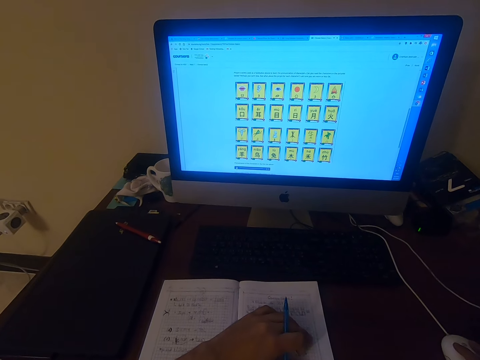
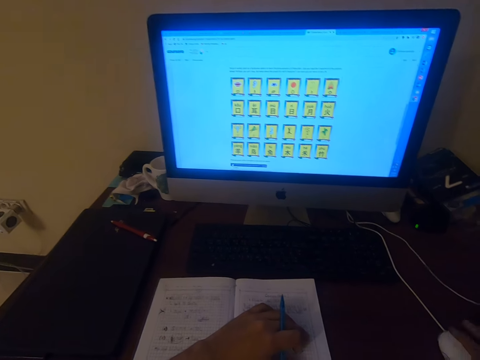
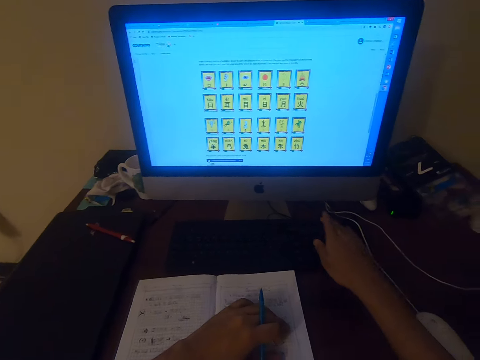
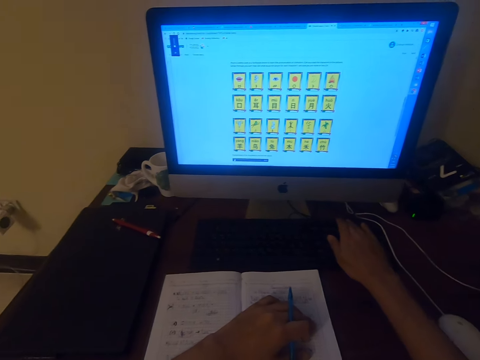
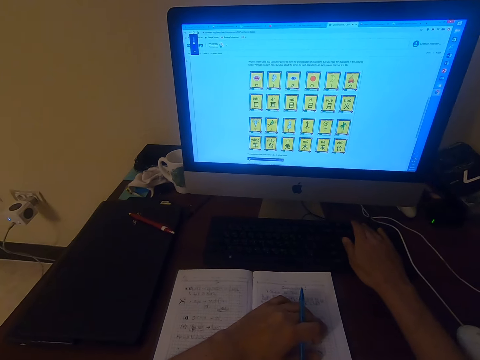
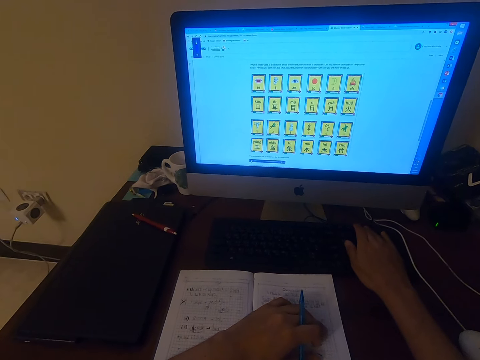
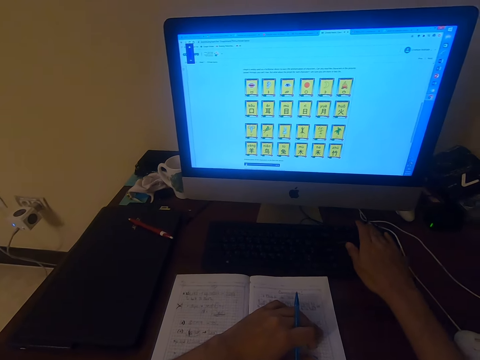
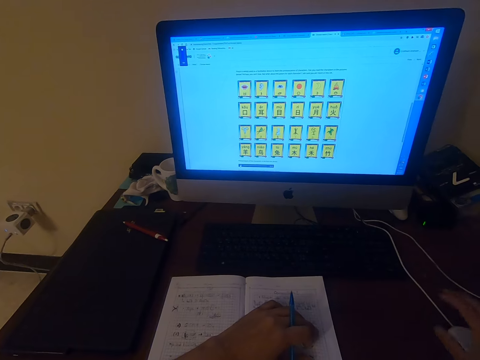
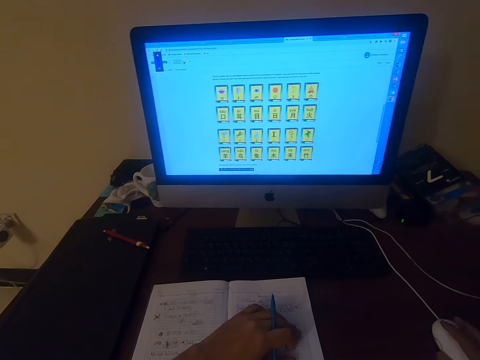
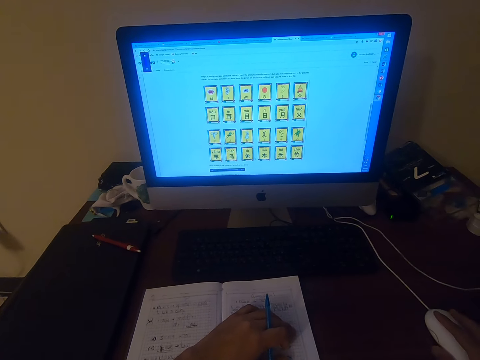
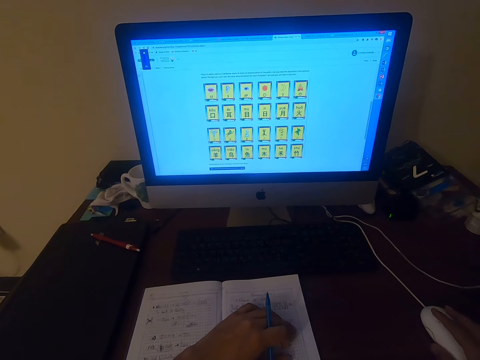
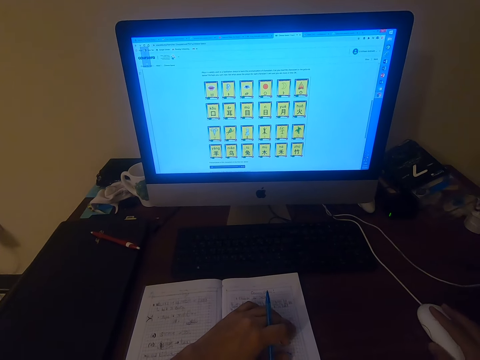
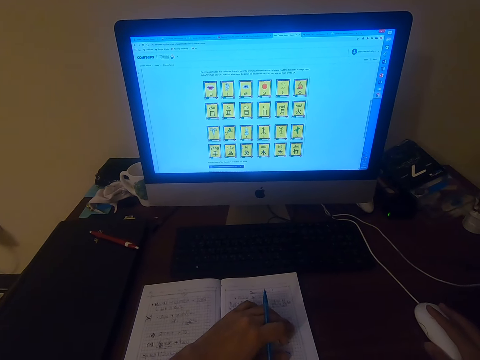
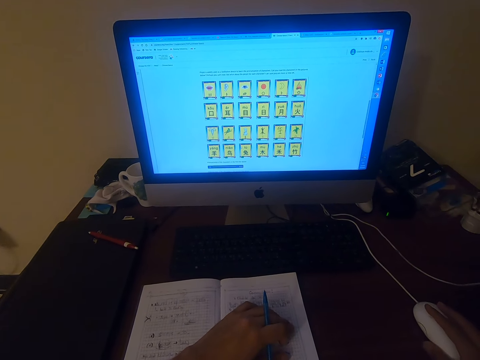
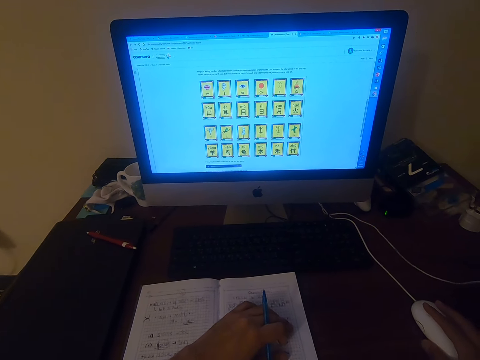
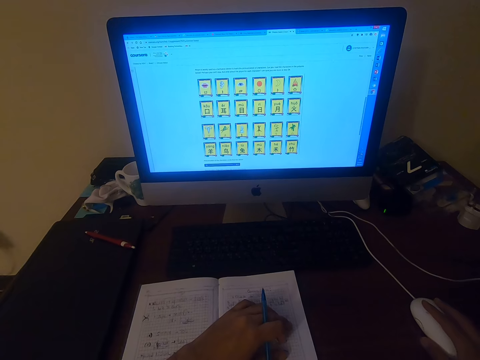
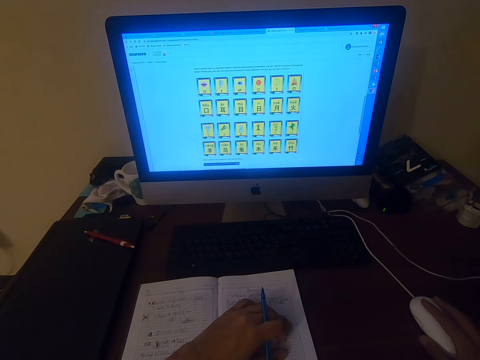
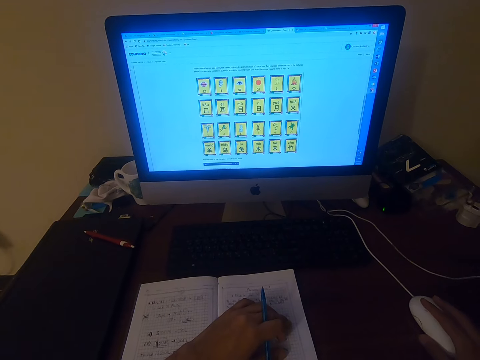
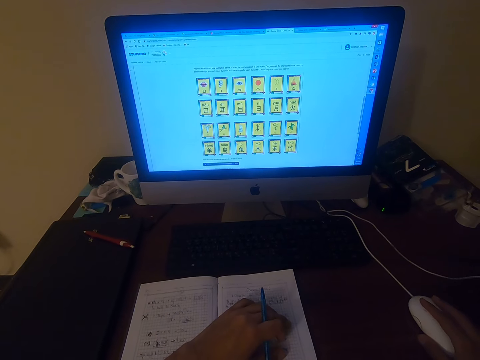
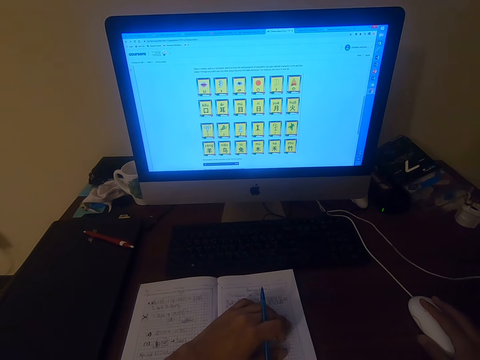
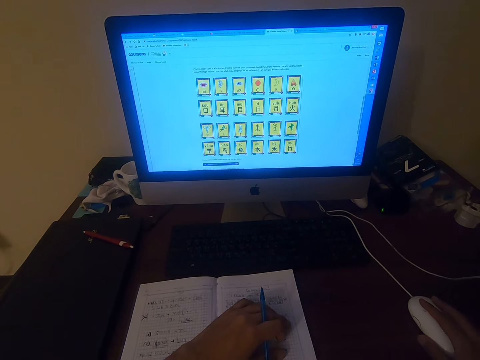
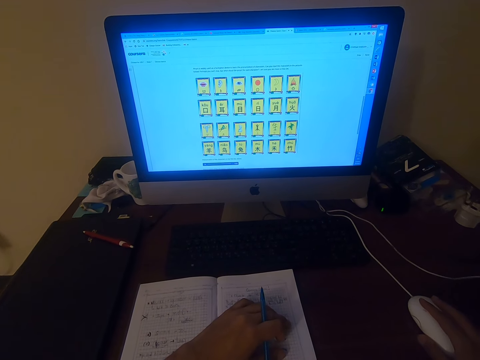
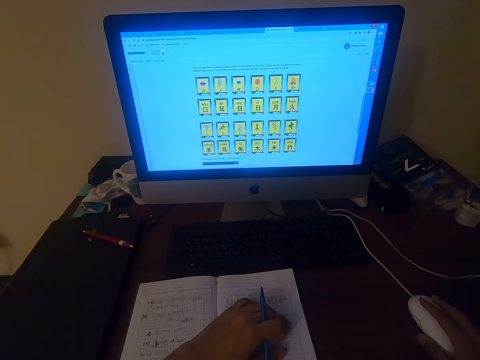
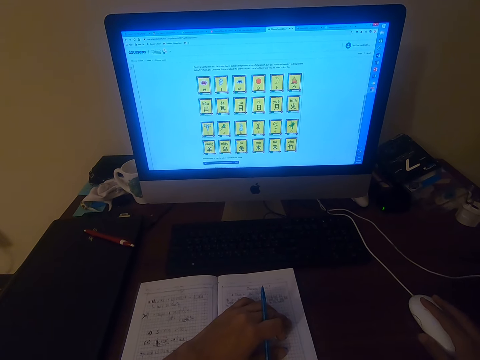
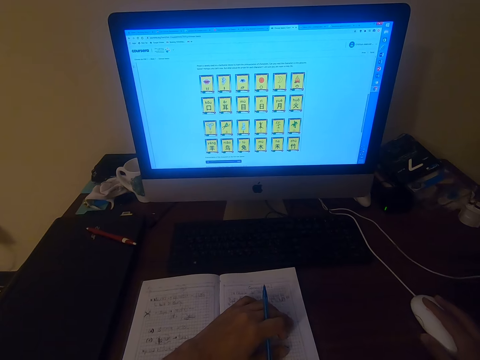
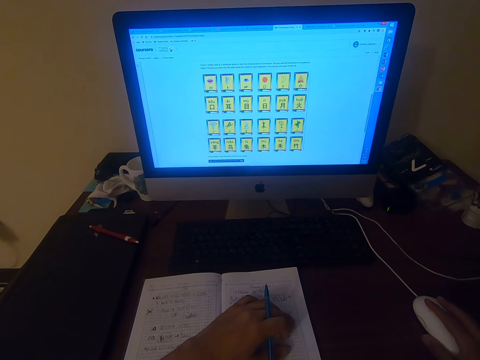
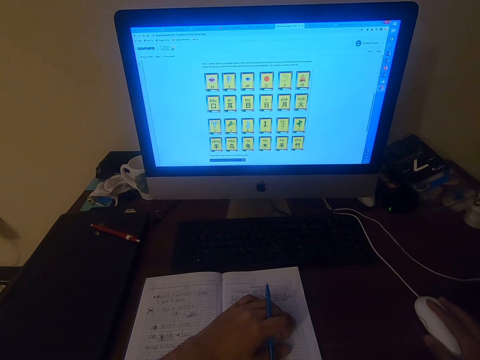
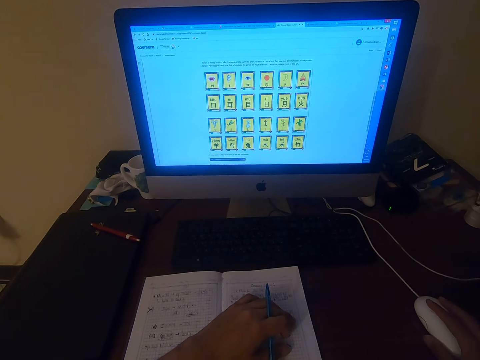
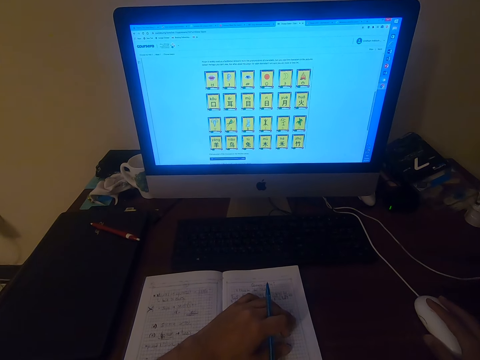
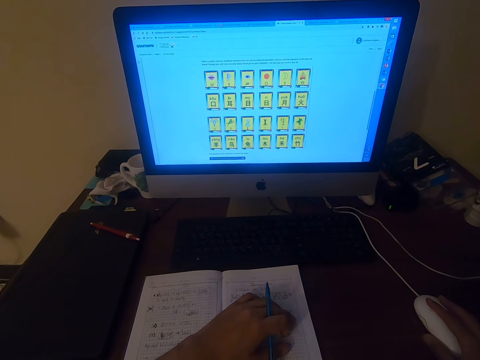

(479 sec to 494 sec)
The camera wearer presses the keyboard button. They click the mouse. They look at the monitor.

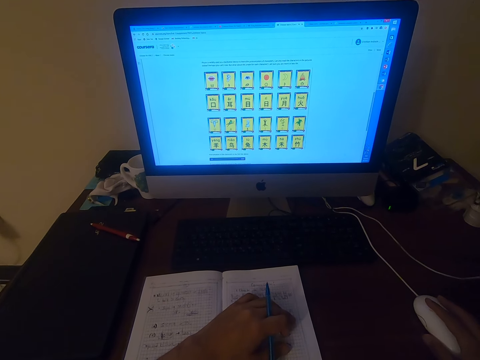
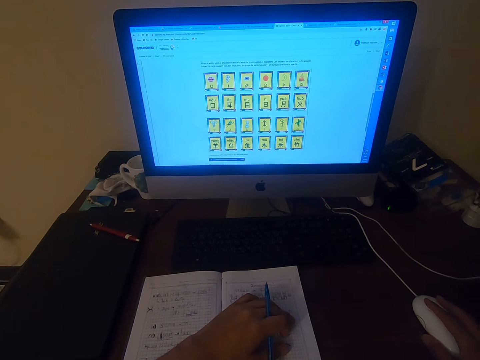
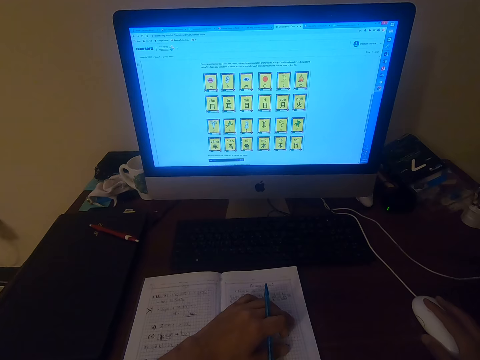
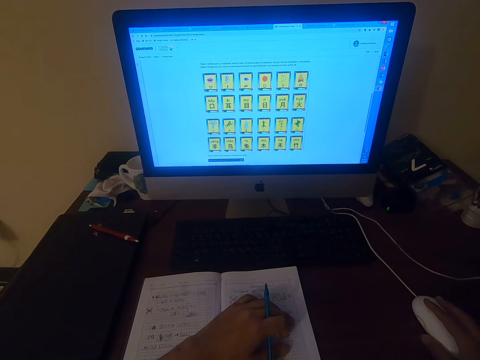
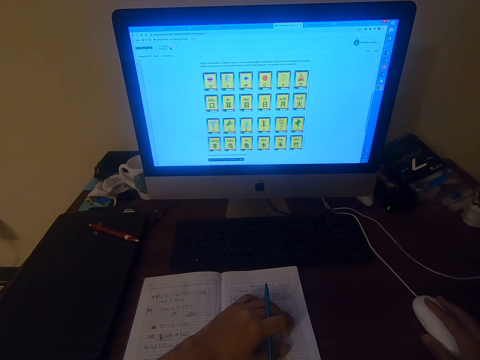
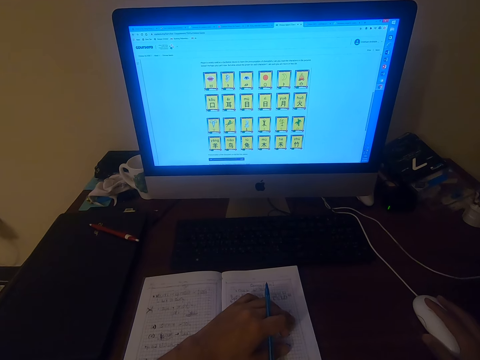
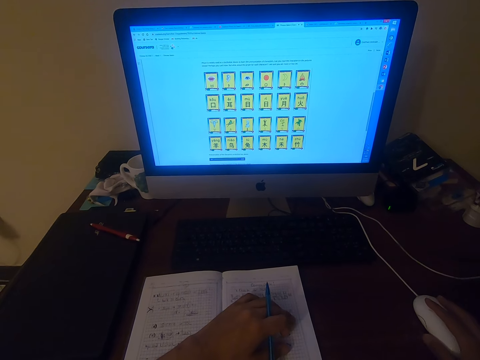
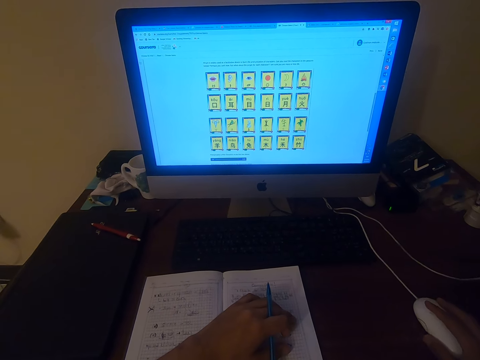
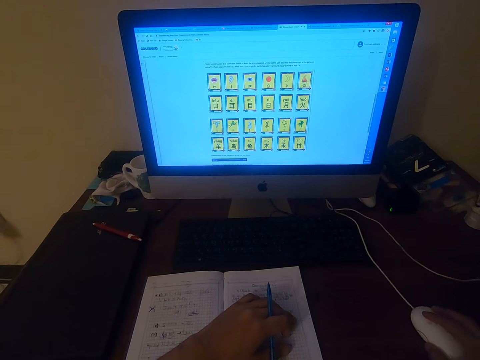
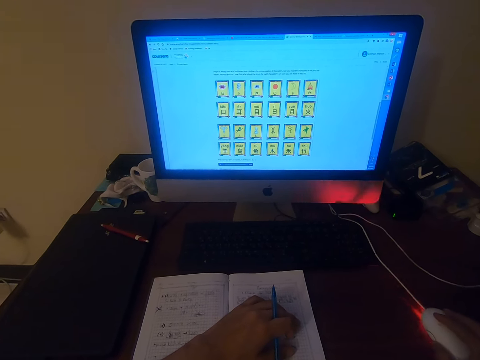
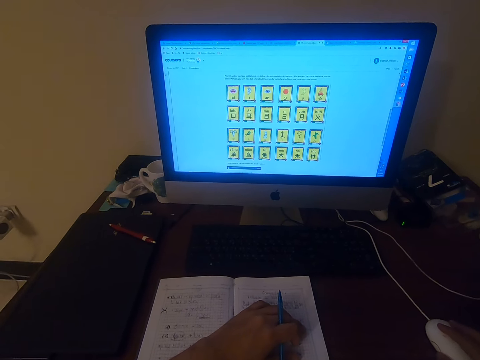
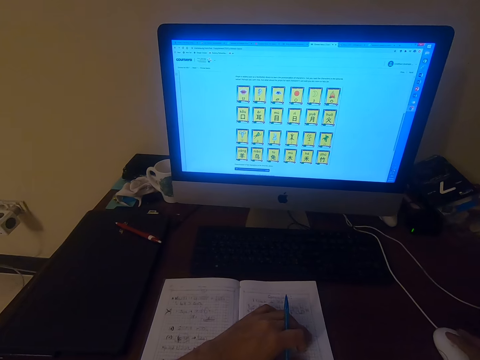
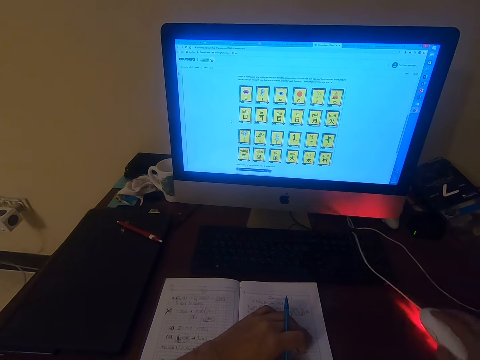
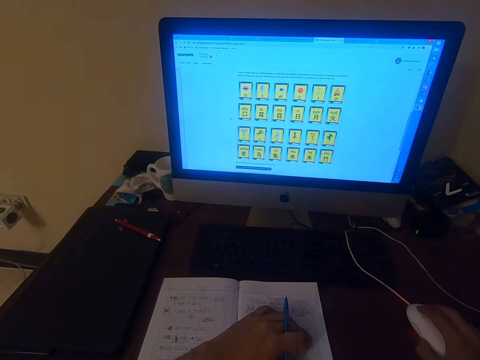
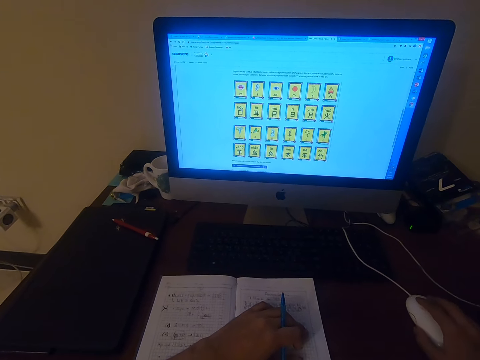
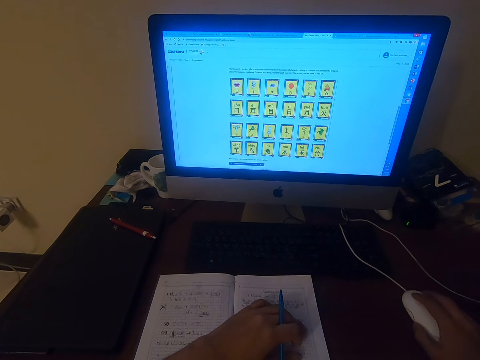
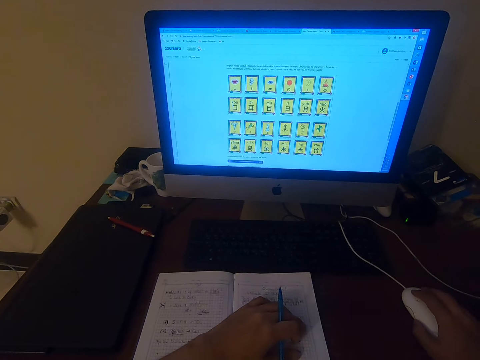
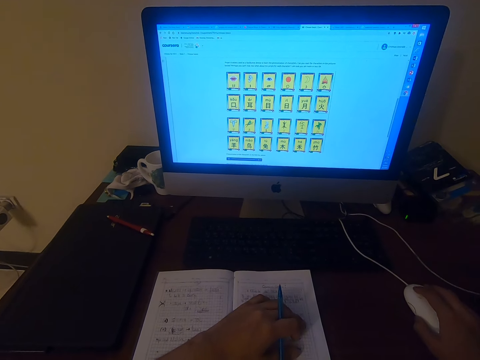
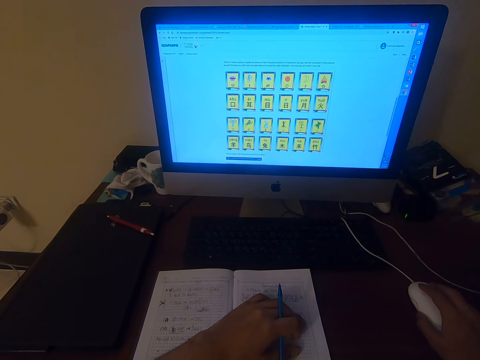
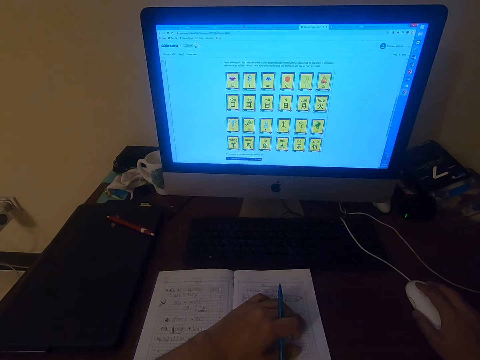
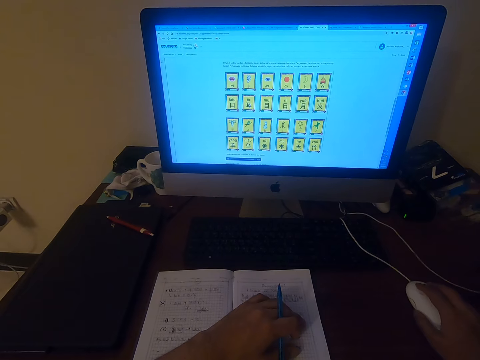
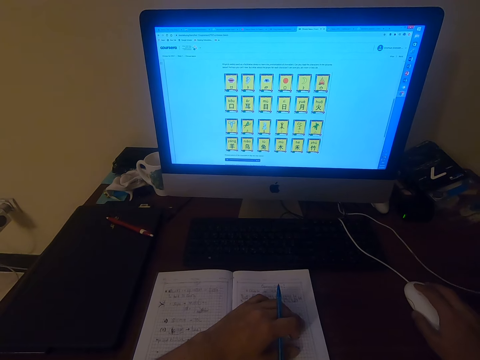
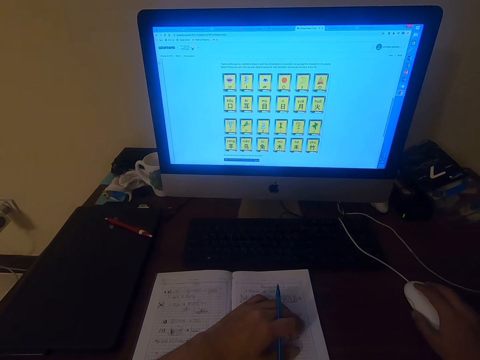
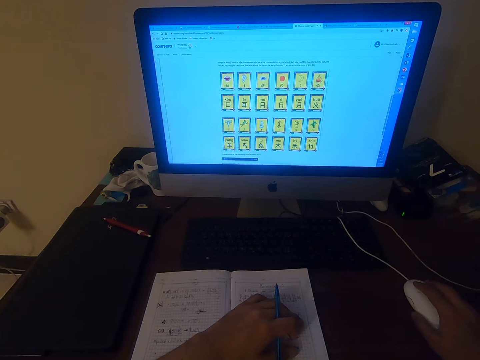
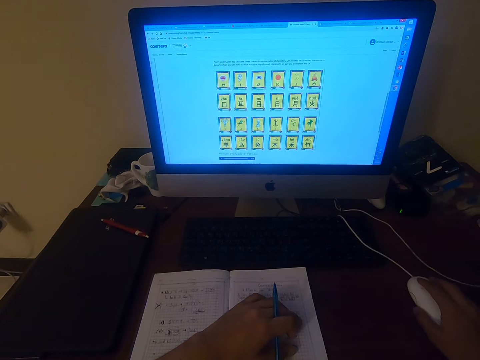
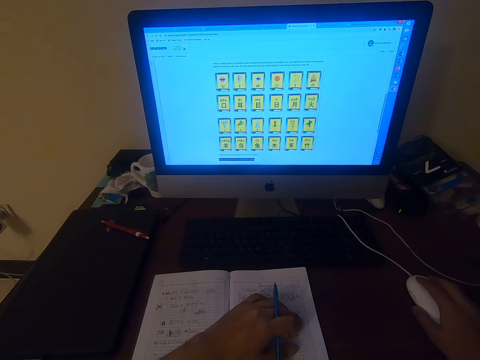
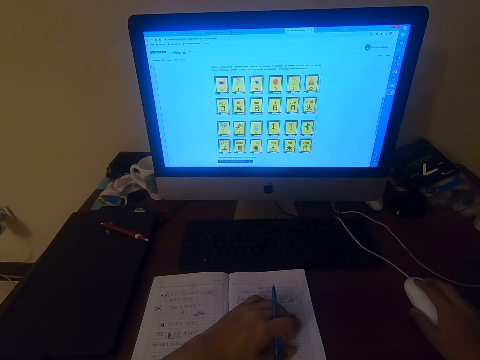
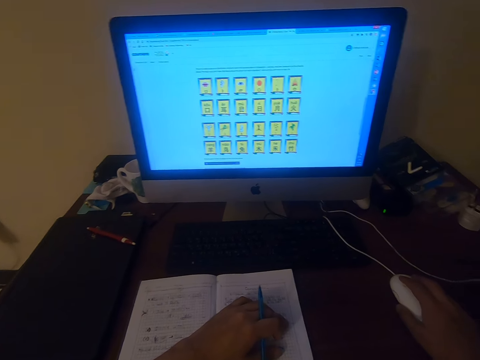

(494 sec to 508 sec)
The camera wearer lifts up the mouse. They click the mouse.
